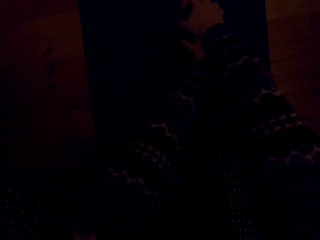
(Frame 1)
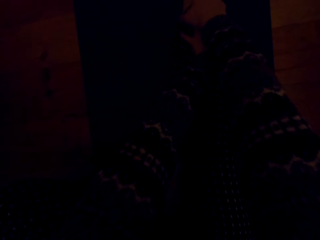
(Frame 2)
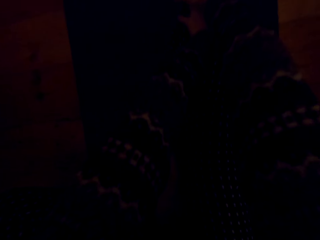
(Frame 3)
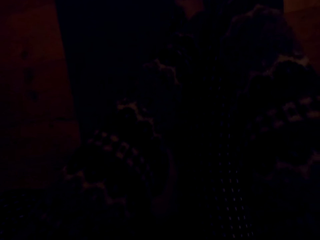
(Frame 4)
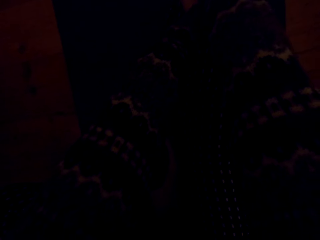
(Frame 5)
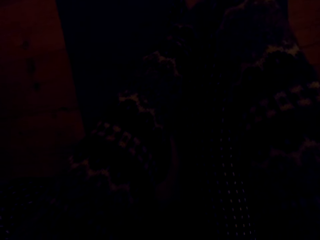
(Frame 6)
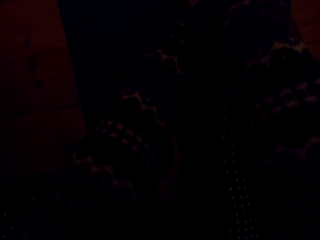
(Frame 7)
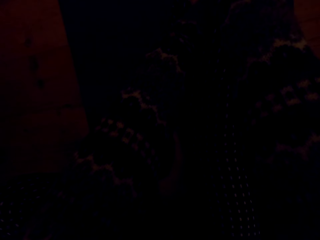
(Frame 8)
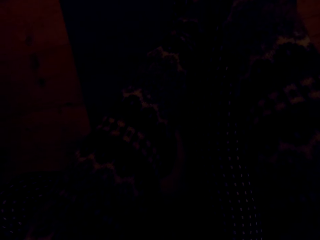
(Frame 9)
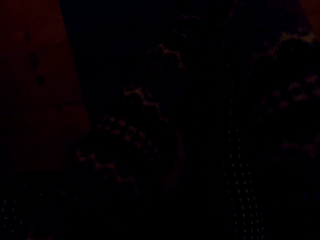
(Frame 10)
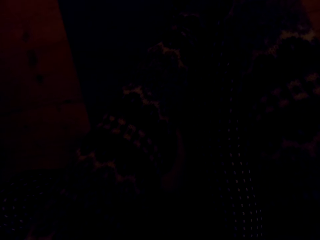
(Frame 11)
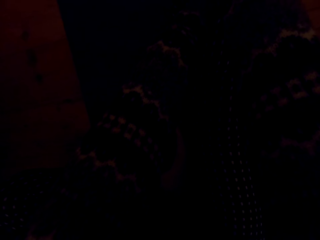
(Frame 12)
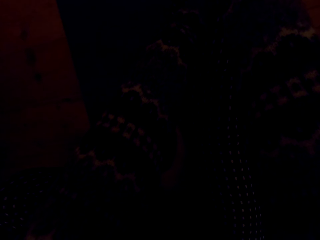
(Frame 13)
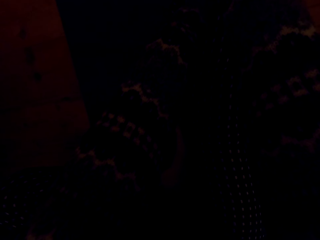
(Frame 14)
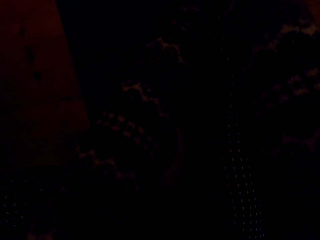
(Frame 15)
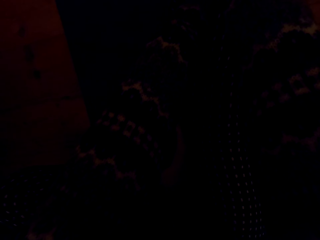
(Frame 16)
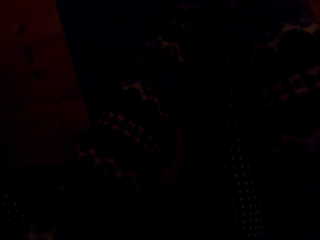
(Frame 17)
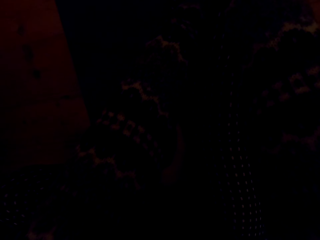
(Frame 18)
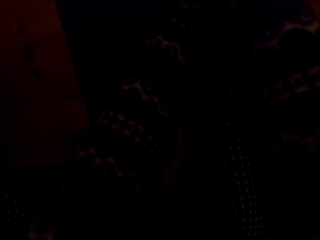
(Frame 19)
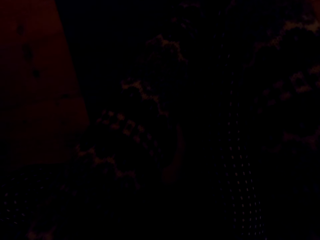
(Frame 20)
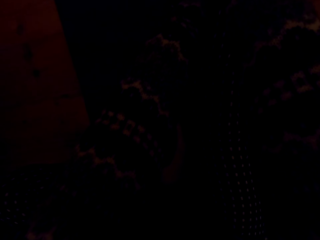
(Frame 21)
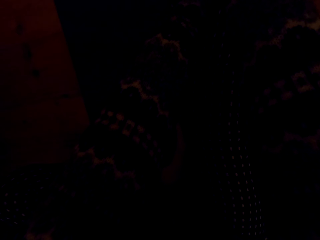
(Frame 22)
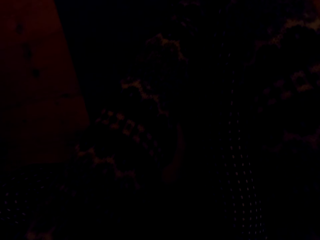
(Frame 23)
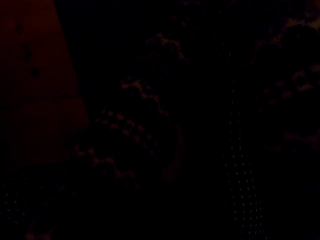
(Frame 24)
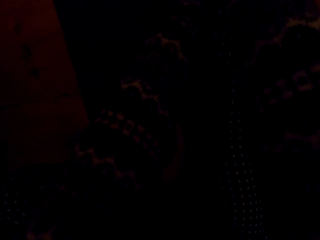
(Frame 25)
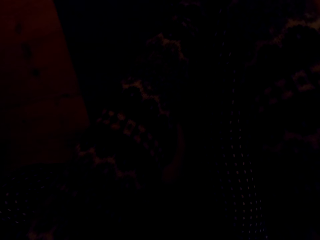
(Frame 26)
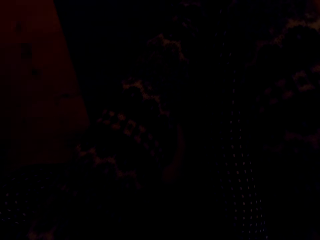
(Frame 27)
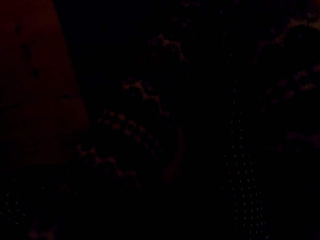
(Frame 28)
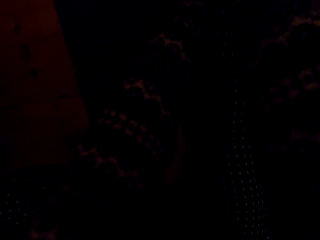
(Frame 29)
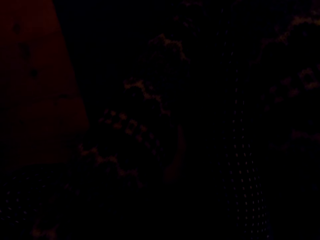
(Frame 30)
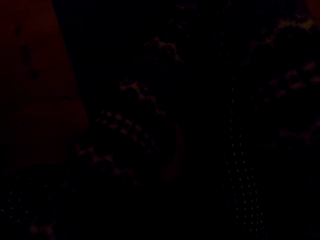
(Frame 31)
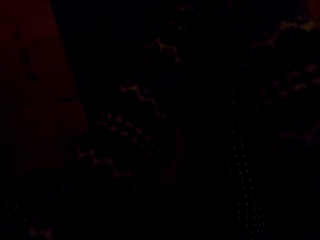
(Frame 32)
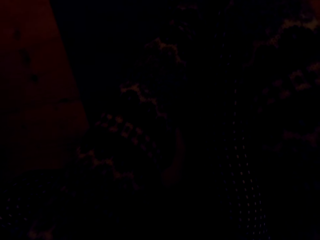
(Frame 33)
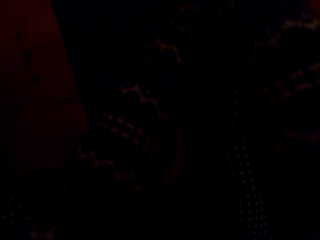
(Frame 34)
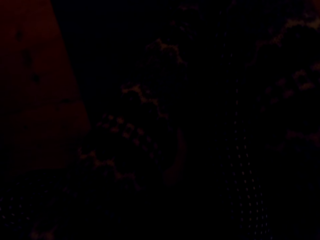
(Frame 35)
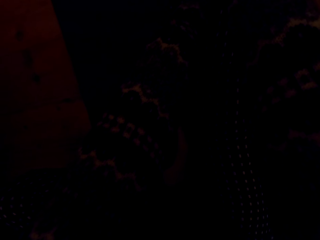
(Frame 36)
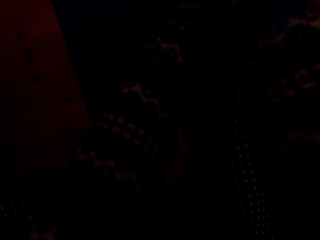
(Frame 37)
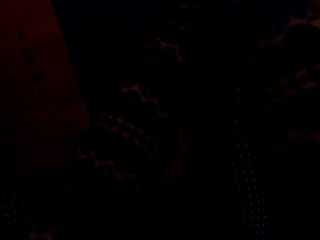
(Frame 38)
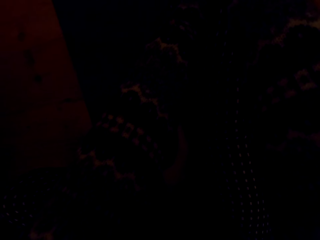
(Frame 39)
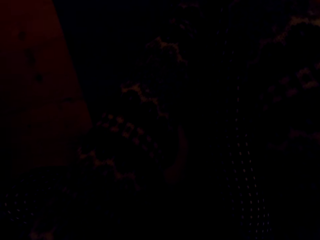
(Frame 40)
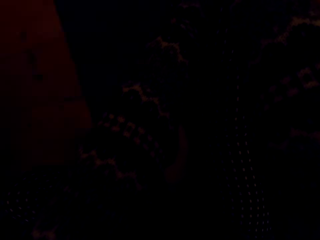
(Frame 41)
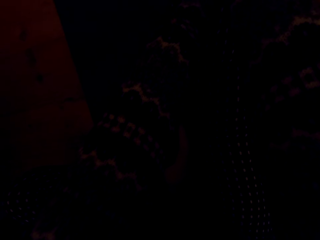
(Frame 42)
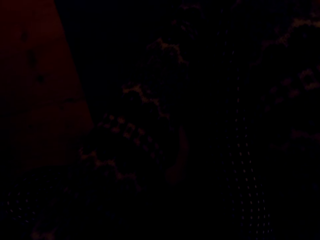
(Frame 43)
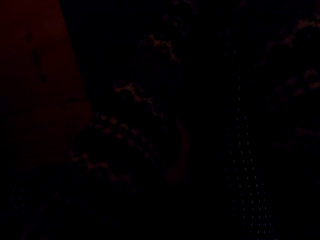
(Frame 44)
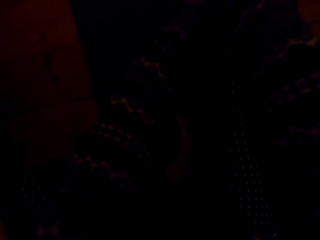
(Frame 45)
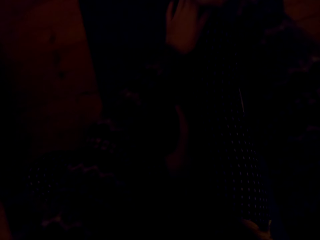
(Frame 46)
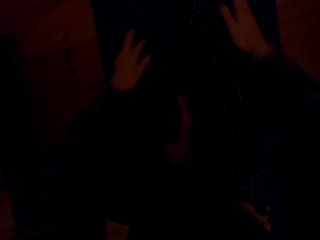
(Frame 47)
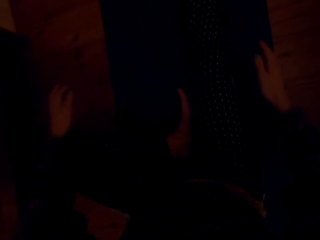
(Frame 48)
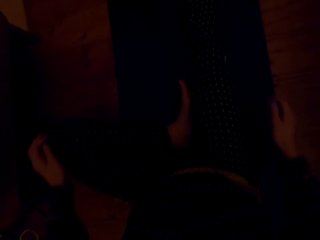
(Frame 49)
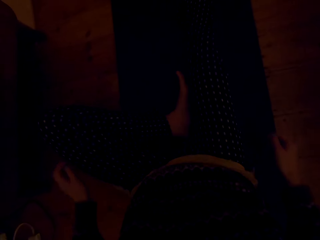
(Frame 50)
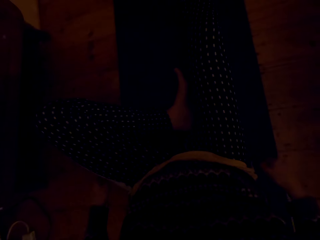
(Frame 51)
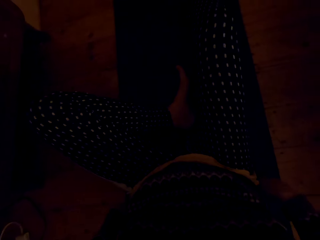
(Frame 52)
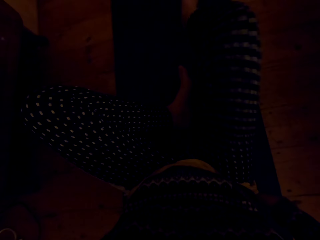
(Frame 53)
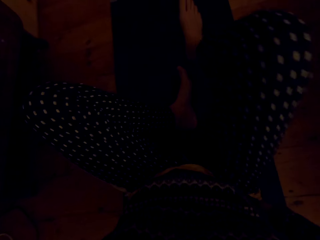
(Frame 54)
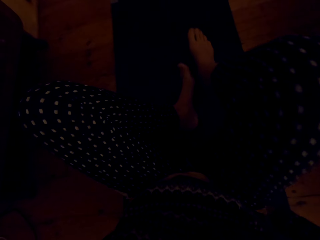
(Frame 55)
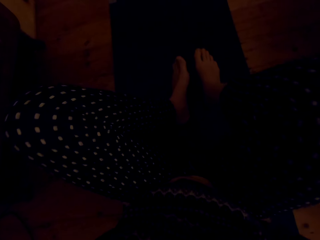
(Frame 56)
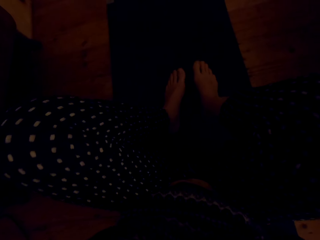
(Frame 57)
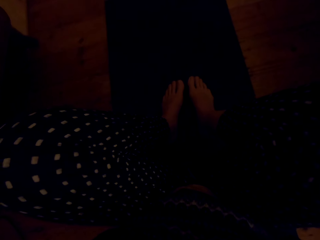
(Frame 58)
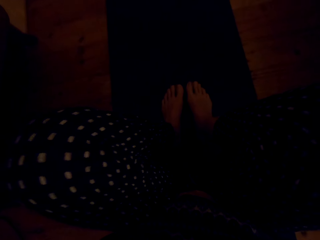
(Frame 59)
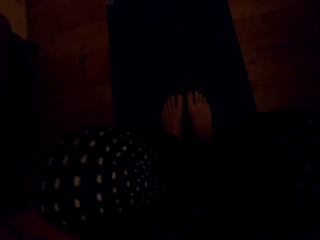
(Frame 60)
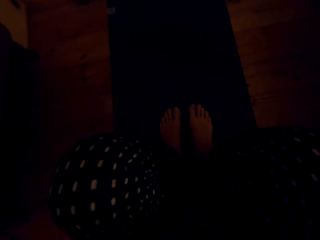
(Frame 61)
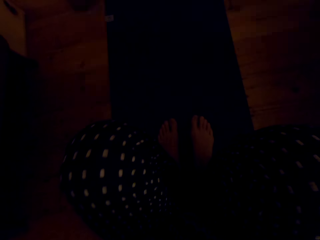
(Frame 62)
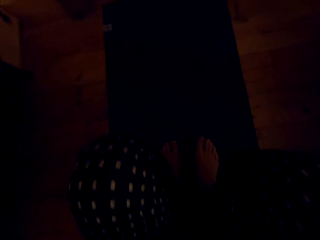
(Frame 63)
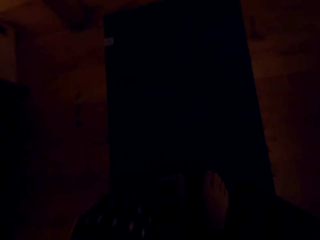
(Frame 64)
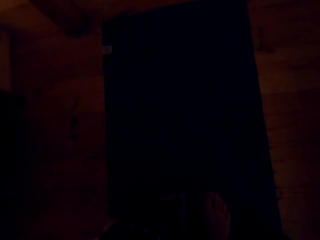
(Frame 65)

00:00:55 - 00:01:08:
The camera wearer holds the leg with the hands. They let go of the legs. They stand up.

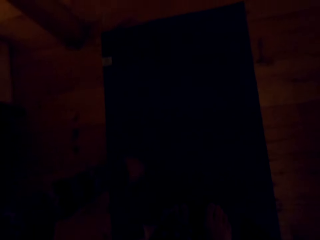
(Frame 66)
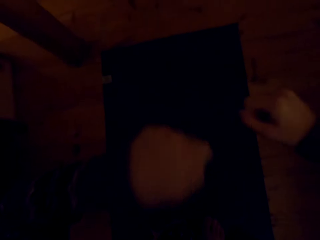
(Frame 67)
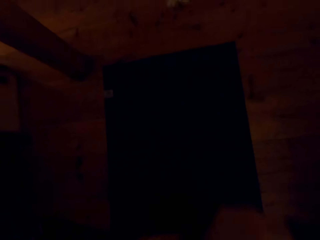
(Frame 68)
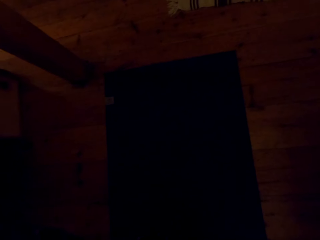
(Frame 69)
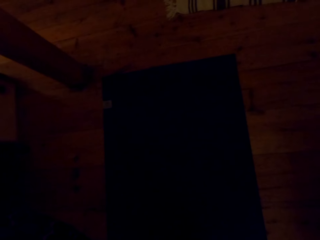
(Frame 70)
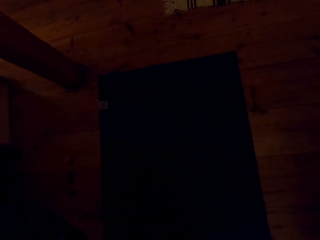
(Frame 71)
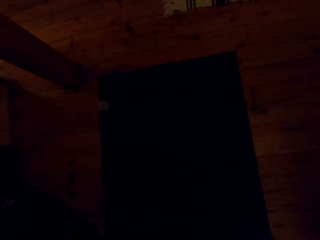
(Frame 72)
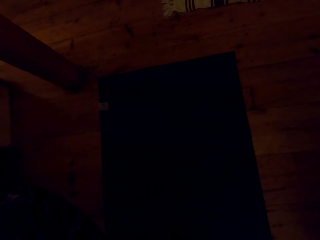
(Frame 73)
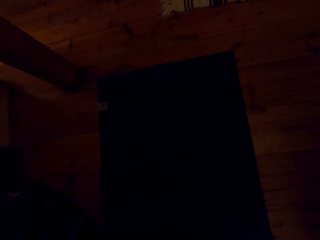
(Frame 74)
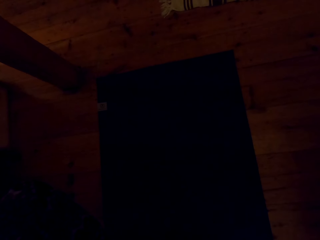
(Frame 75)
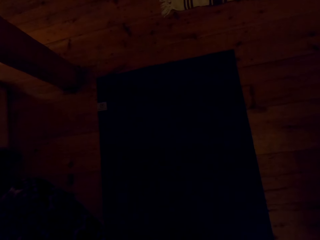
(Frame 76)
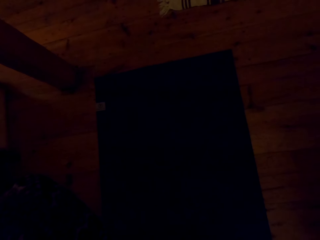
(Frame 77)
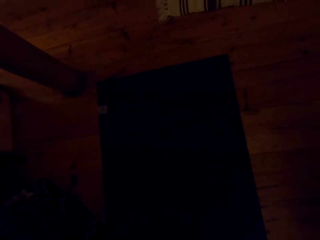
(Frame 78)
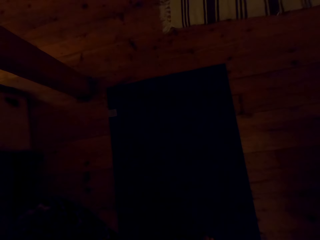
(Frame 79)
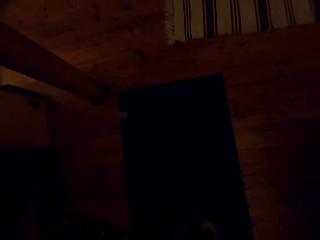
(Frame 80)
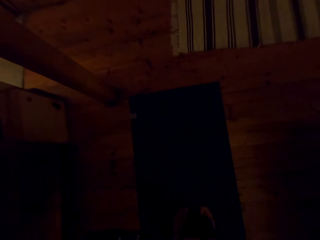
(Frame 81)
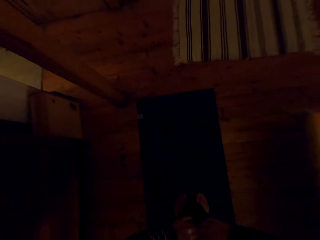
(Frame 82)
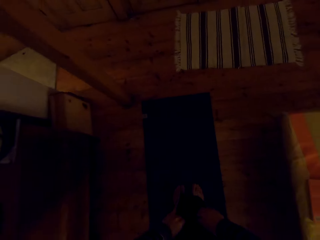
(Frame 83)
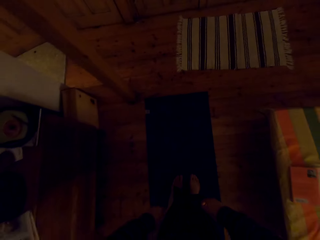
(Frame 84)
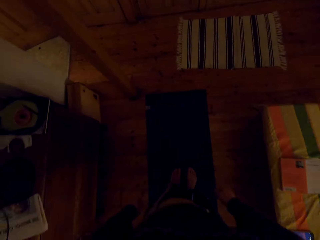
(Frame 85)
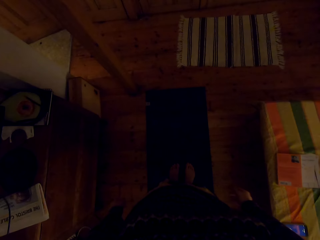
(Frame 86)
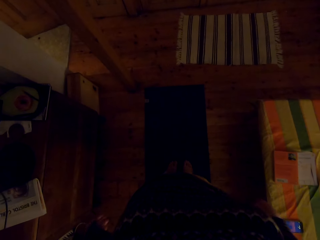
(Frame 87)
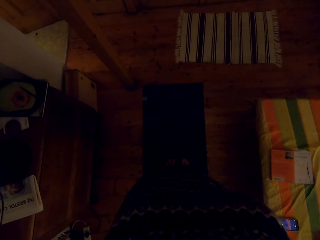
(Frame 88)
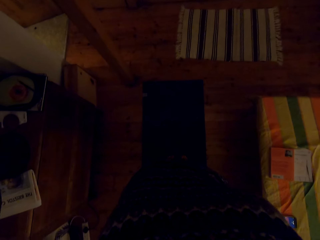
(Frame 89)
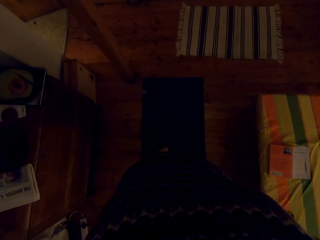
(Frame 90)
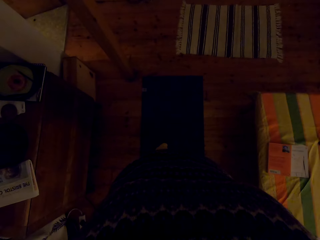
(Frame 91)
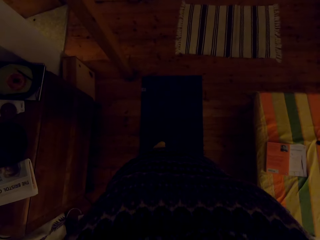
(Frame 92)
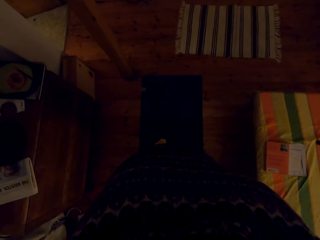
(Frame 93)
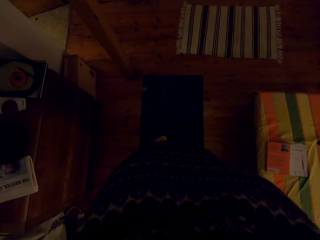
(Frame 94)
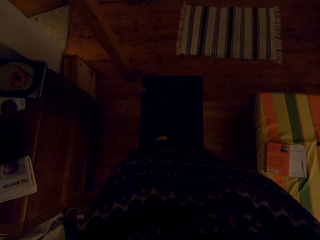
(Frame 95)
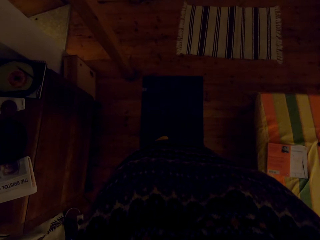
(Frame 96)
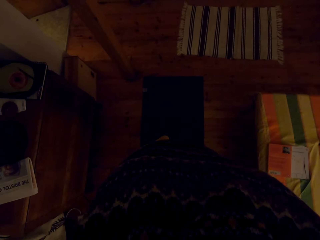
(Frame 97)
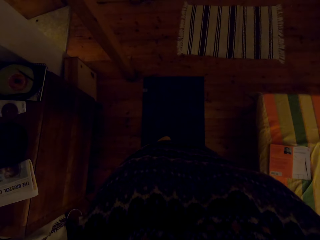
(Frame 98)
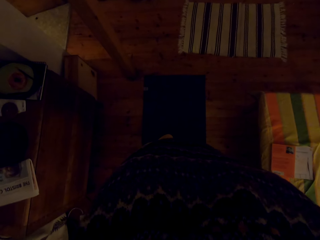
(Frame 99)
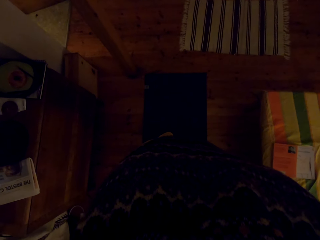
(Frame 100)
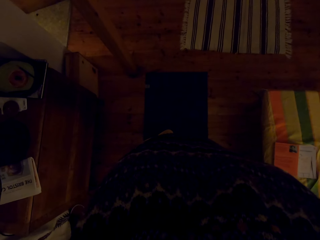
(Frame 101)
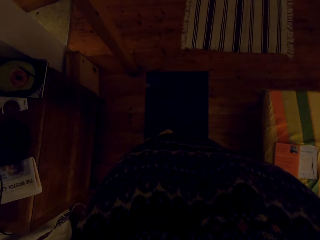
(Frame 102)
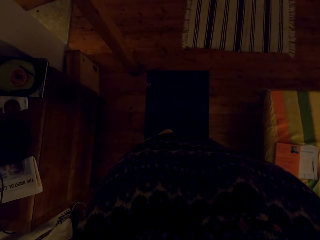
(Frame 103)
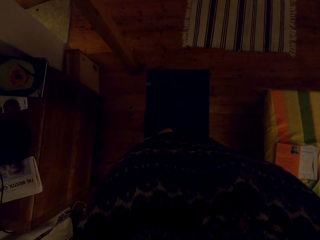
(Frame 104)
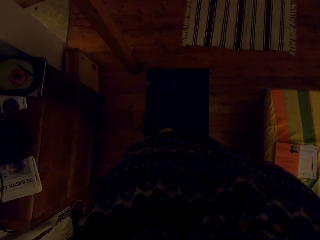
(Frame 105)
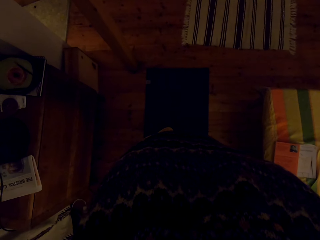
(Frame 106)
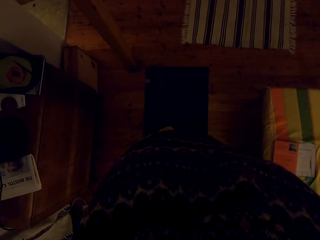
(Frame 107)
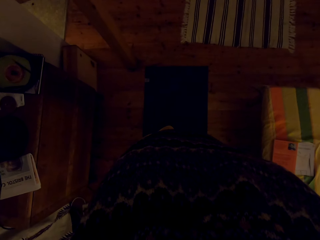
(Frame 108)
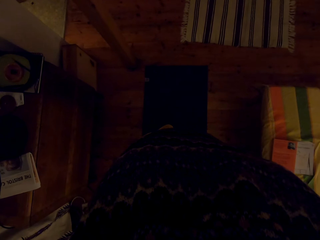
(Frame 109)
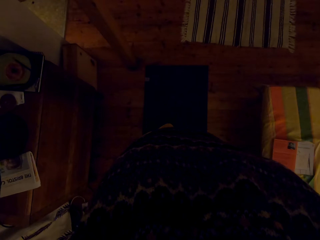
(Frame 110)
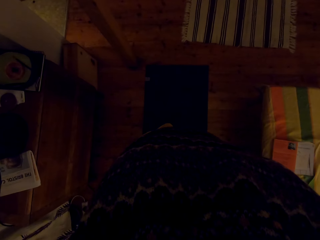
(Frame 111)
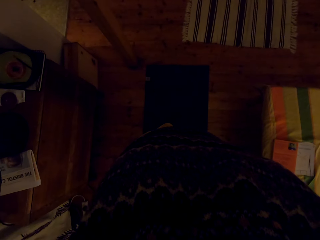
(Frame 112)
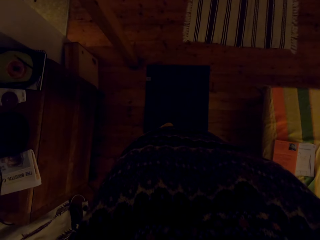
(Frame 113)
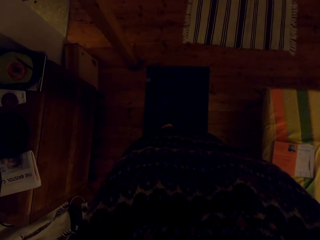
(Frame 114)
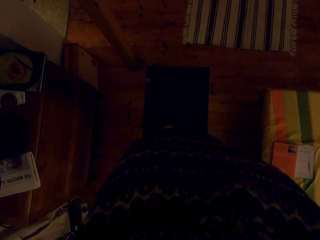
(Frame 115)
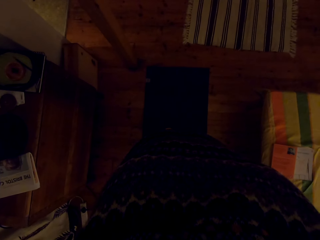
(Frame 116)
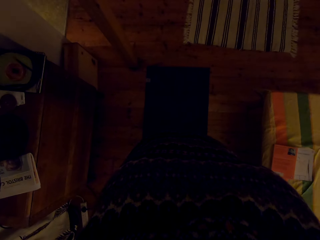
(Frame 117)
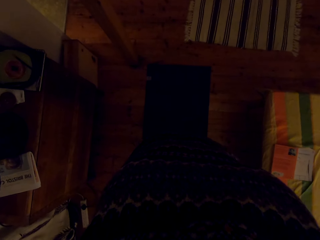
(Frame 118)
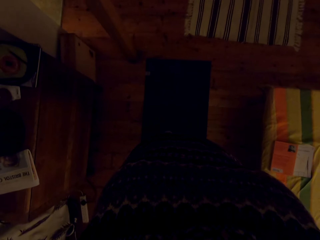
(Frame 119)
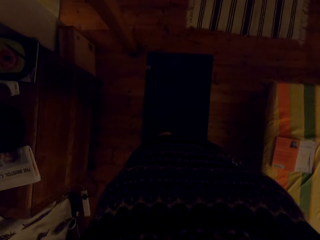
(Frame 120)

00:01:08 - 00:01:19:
The camera wearer raises the hand up.
